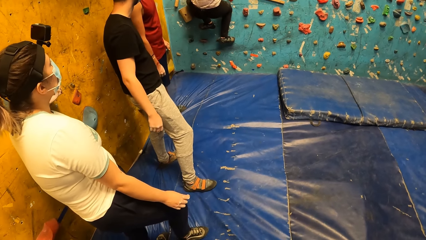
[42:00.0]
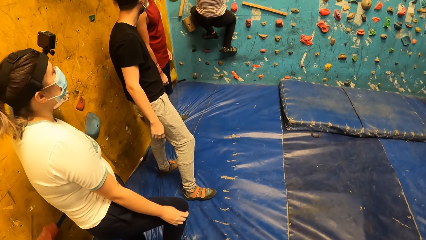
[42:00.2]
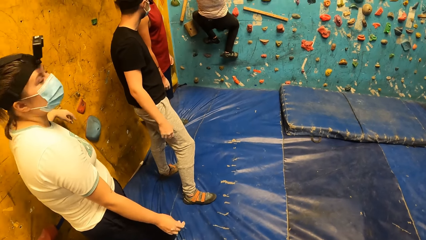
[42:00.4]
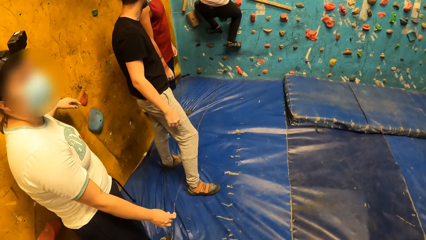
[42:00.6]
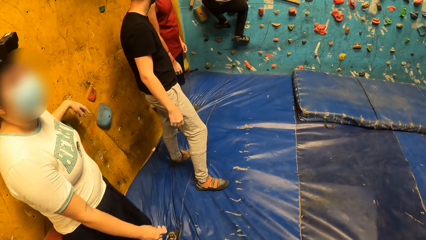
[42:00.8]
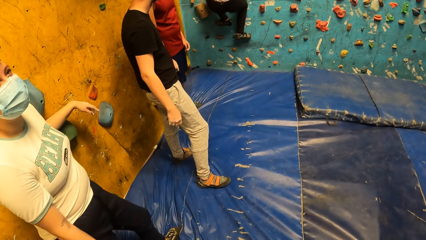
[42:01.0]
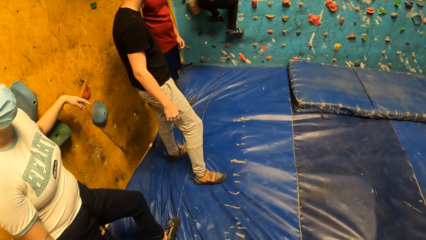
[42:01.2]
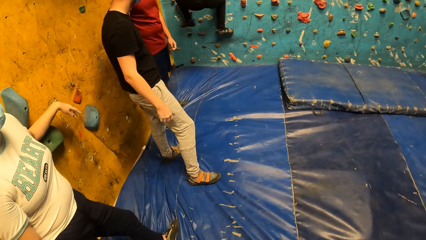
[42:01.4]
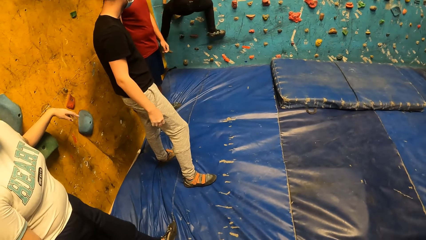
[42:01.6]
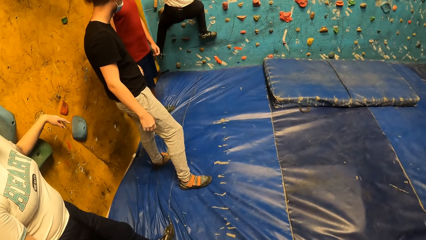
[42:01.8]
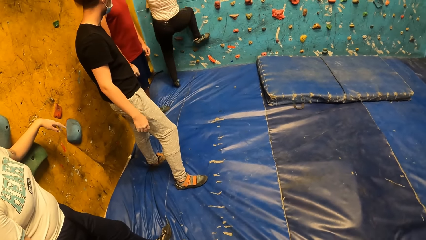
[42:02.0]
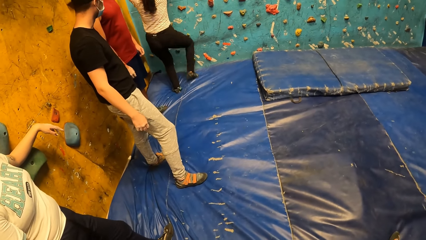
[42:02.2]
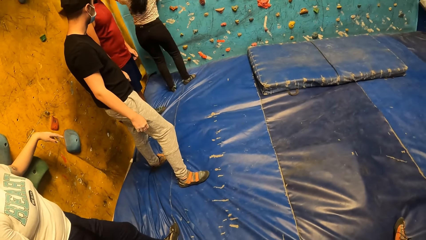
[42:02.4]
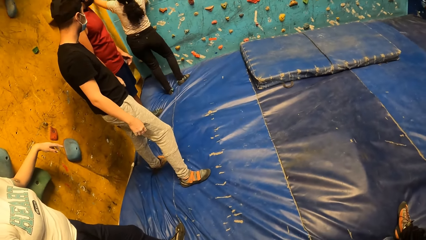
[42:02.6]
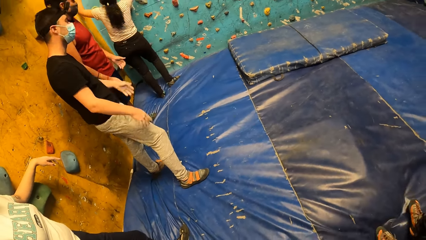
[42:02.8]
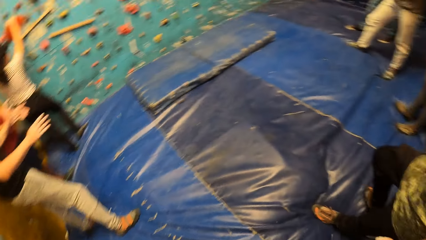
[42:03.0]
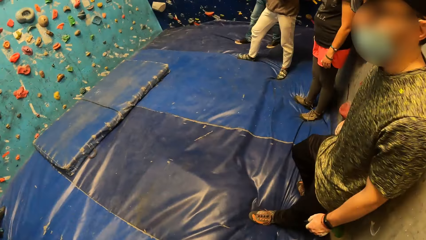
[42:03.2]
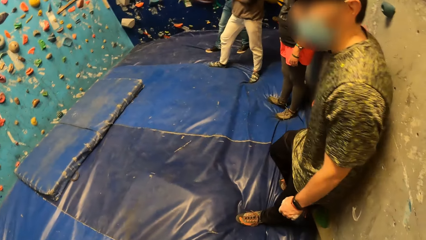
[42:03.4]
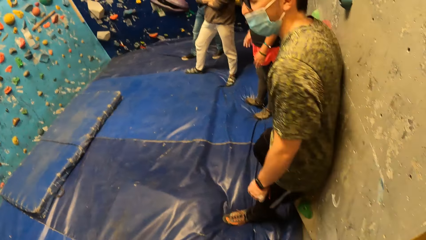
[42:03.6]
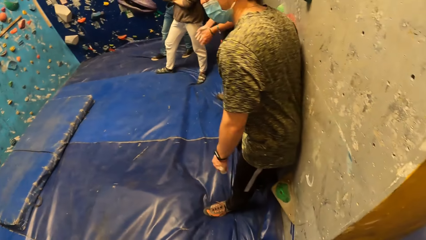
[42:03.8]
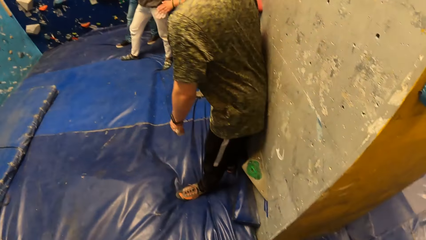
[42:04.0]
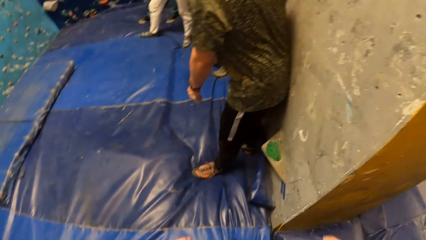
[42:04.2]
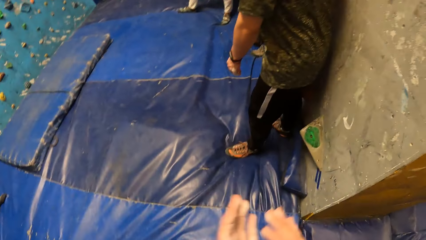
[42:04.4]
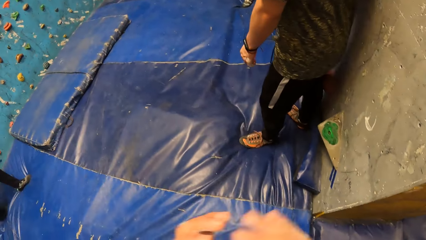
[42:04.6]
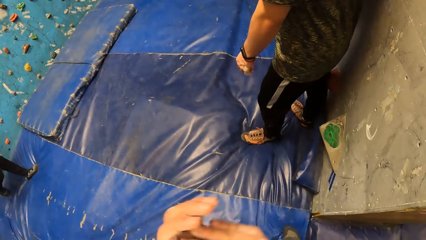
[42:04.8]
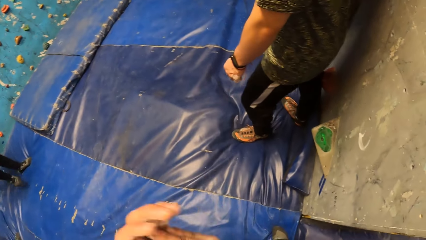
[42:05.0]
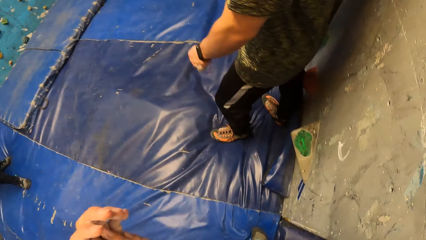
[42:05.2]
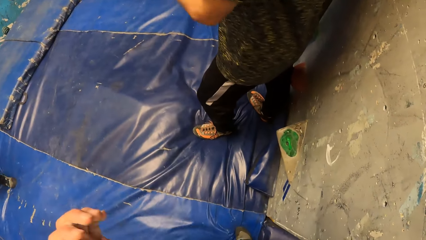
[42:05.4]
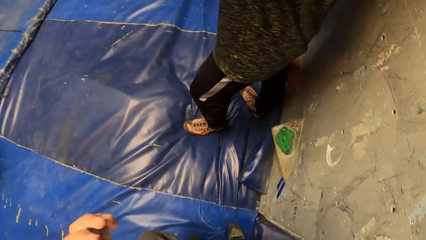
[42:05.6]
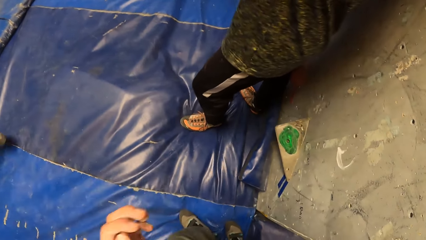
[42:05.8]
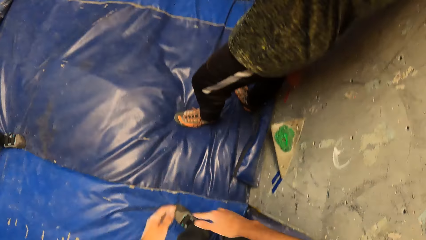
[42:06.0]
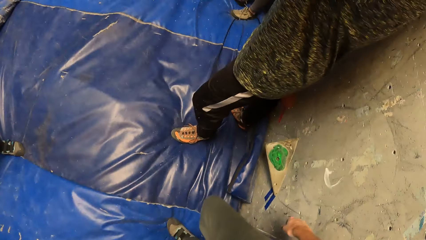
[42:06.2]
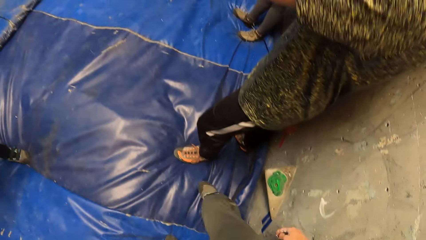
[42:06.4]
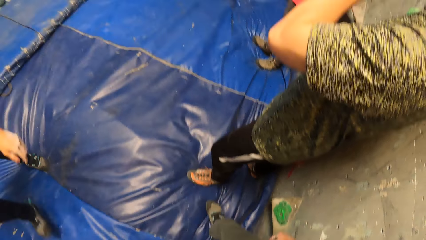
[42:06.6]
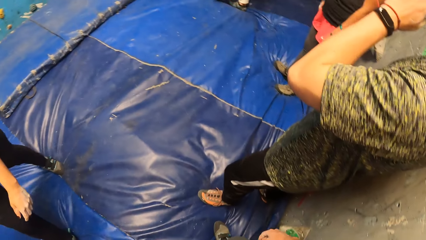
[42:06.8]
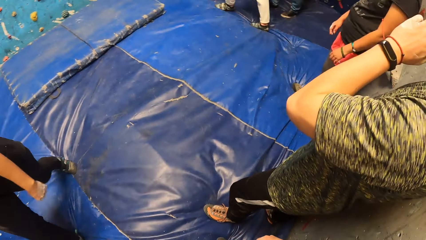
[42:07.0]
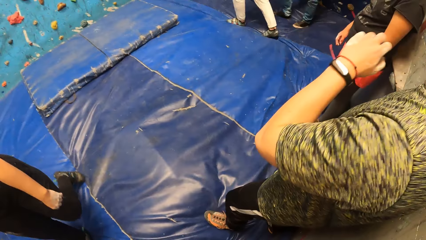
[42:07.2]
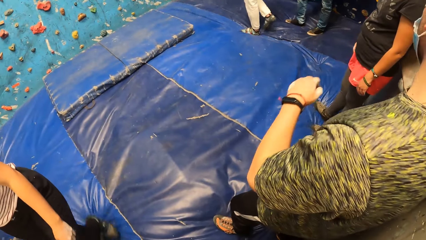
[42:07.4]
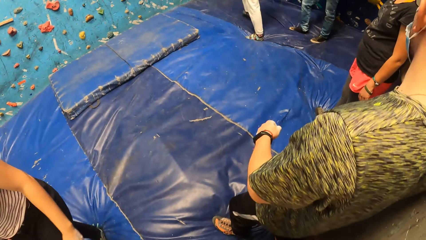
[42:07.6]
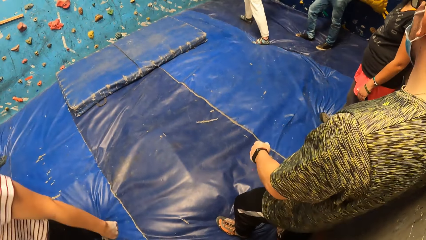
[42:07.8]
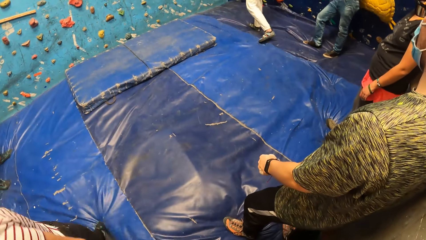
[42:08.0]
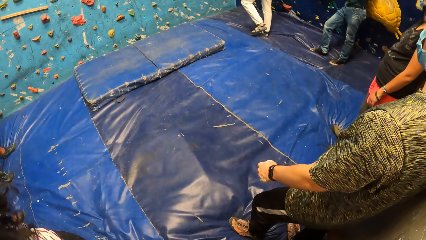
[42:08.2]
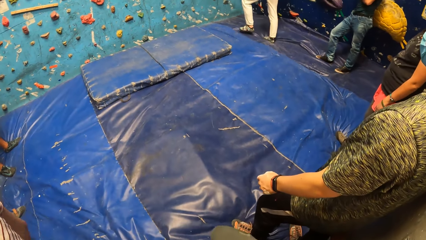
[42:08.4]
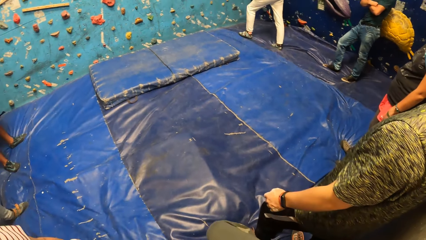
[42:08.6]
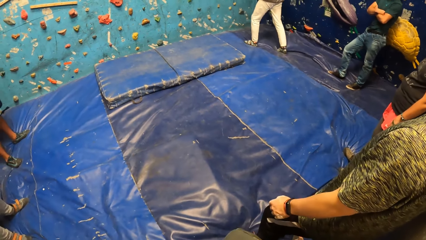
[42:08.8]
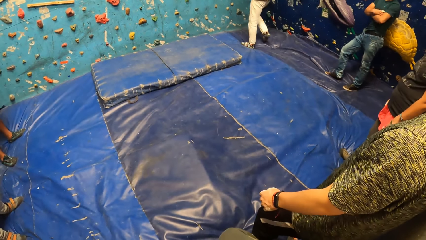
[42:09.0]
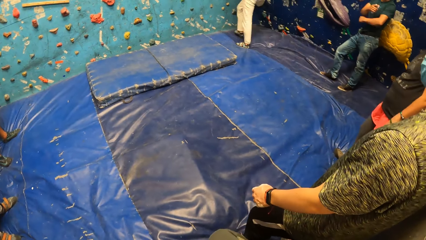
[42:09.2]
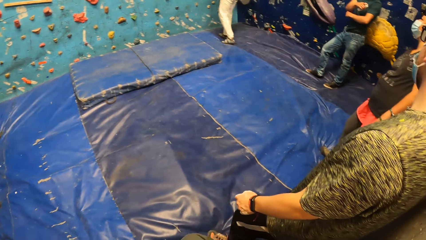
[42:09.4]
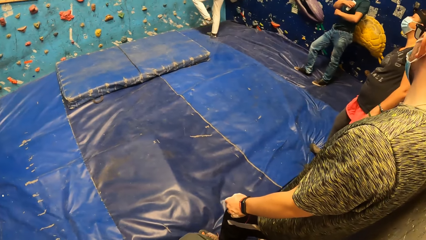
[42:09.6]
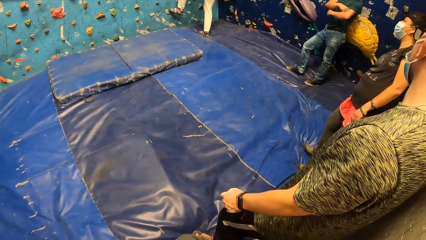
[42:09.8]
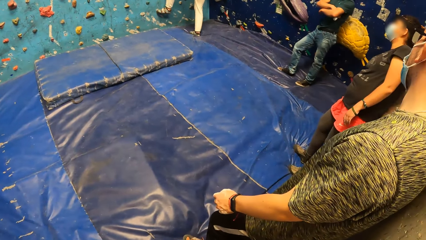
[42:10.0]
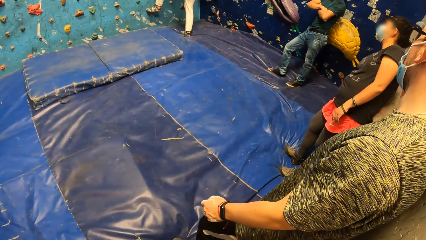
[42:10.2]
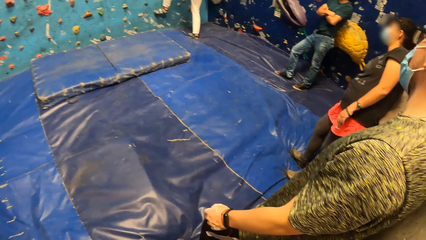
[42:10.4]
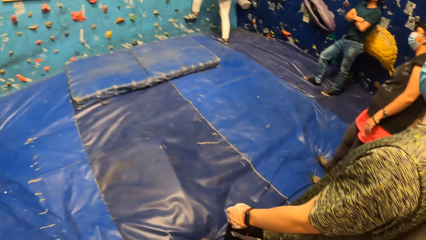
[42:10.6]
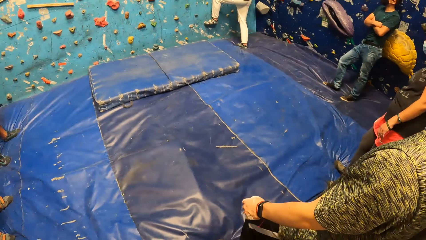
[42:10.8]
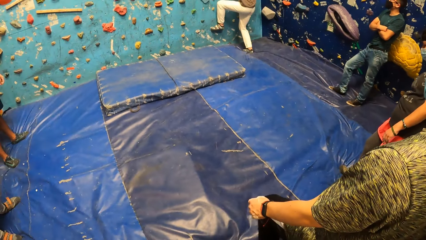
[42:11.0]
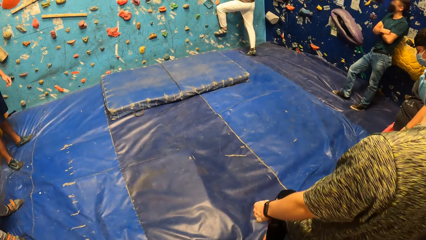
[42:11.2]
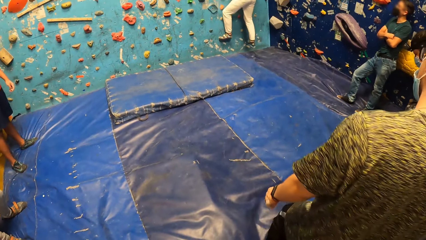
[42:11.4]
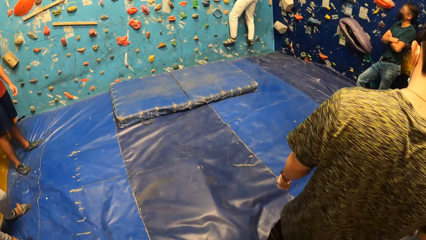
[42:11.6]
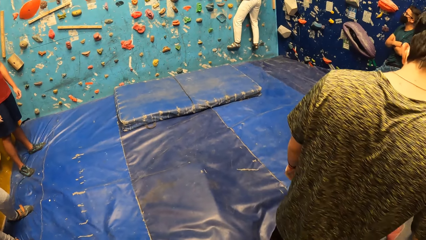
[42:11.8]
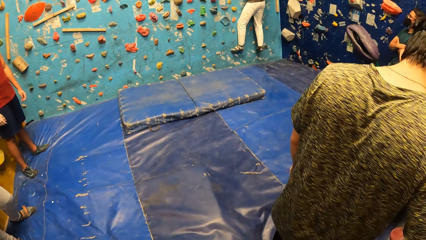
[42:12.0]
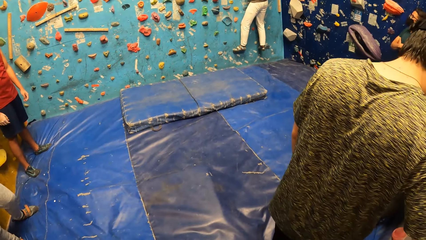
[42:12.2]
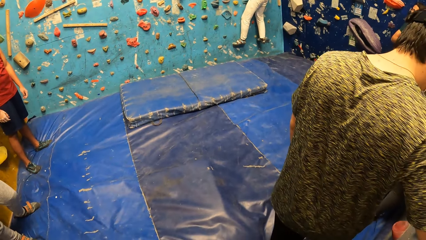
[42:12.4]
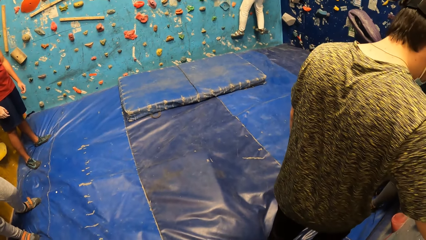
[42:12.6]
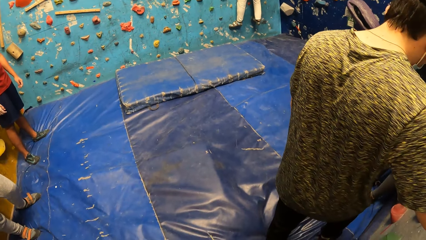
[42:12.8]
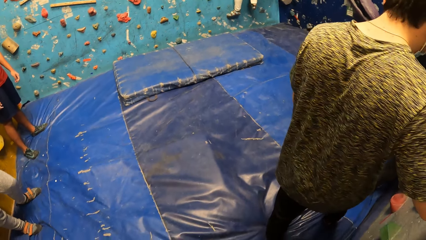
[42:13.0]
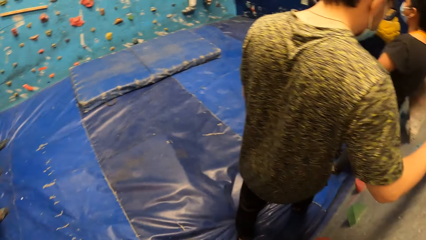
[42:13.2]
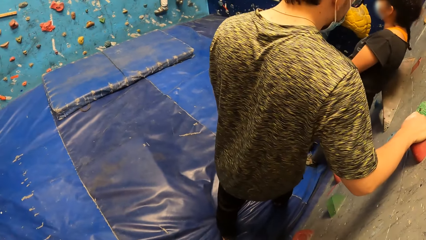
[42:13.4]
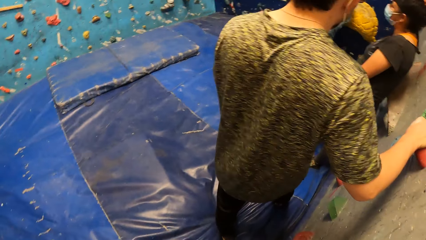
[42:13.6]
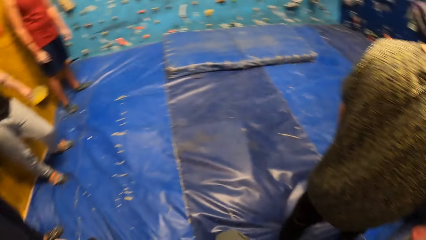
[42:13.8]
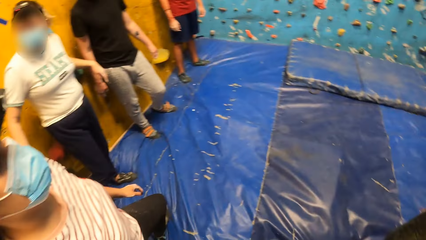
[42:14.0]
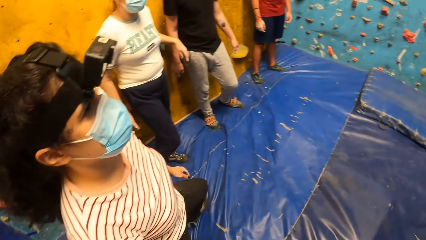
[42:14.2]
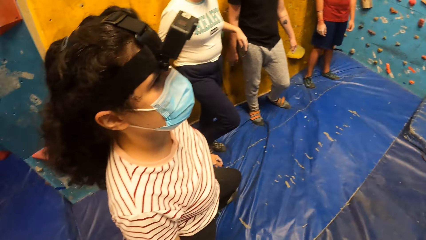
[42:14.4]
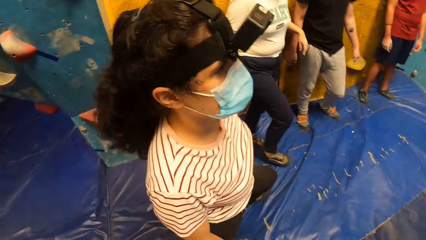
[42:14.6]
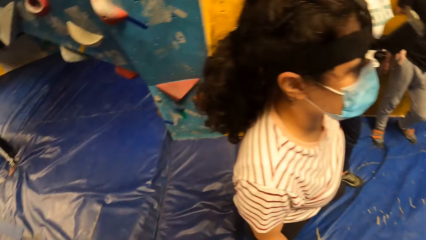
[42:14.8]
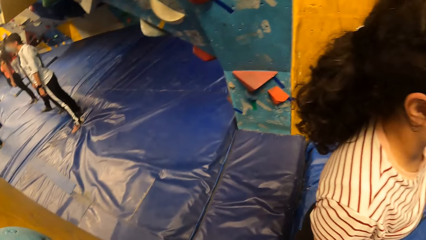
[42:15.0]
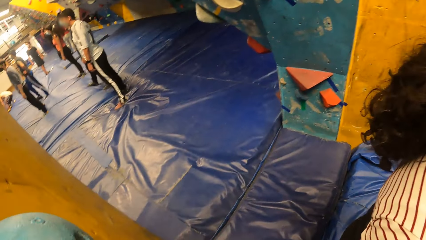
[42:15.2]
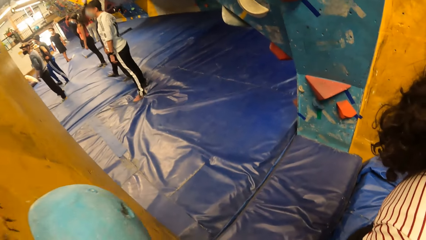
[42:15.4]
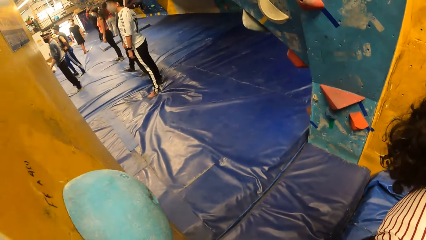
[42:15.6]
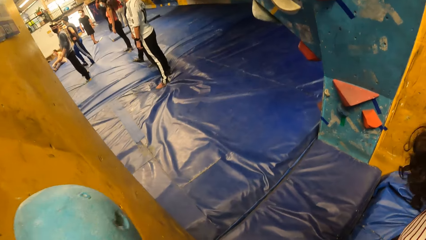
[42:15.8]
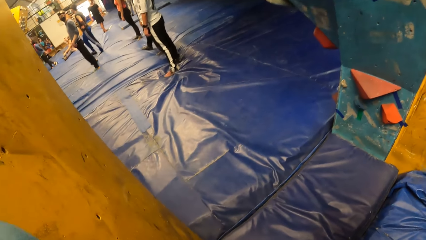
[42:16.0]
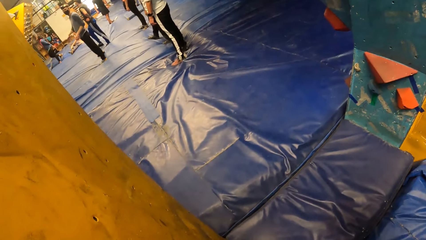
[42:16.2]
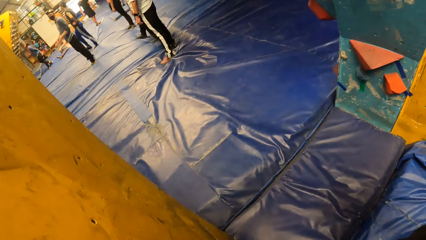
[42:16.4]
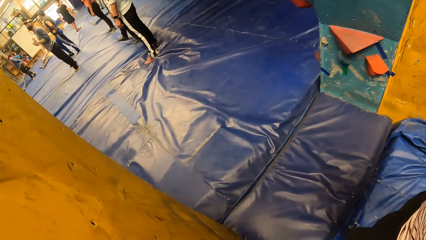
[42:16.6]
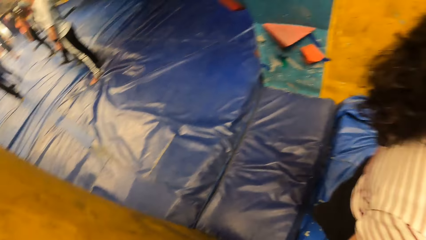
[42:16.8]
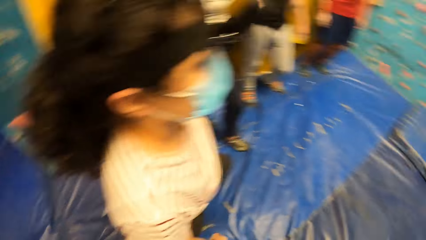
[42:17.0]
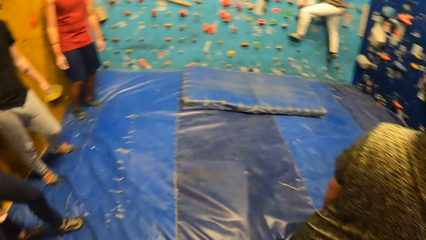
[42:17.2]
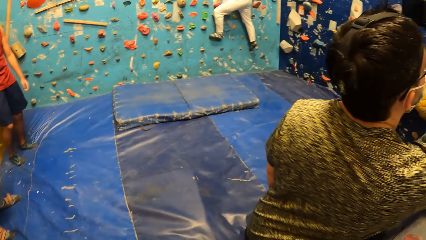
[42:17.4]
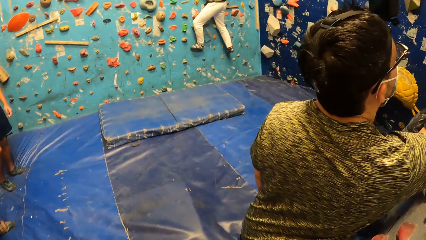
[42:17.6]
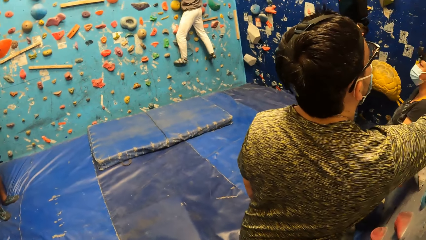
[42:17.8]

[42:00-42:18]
The woman jumps down on the protective foam. The camera wearer claps hands. They look around the climbing wall game. A man rock climbs.
